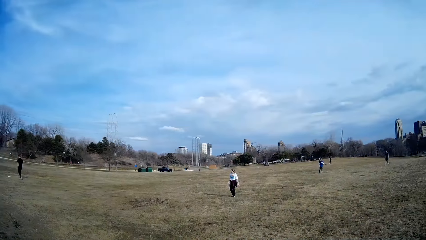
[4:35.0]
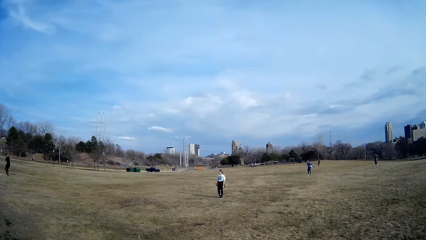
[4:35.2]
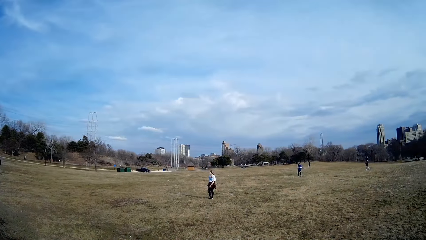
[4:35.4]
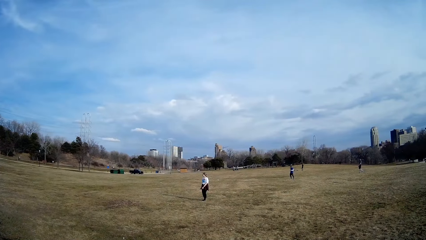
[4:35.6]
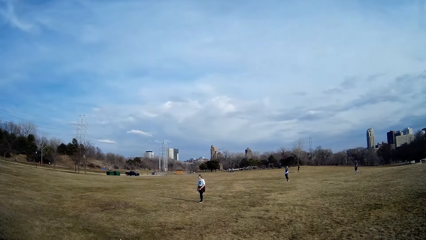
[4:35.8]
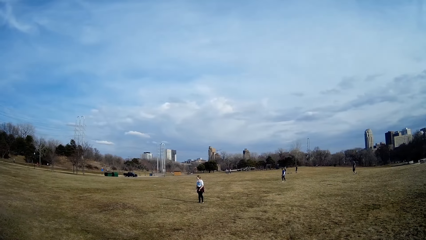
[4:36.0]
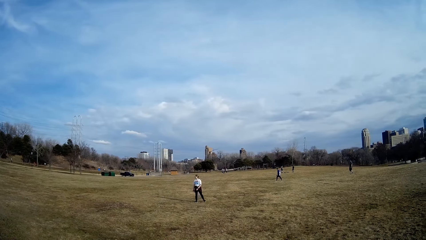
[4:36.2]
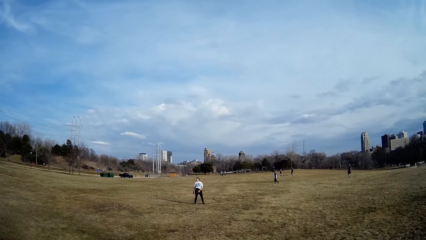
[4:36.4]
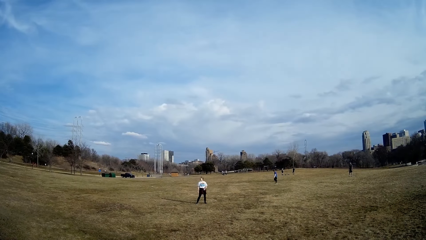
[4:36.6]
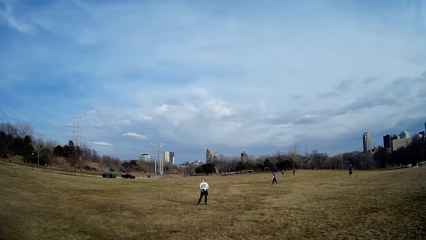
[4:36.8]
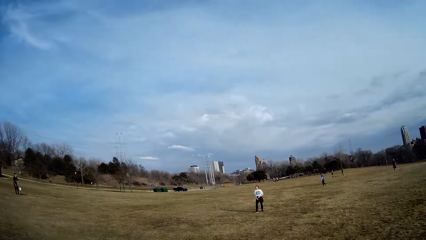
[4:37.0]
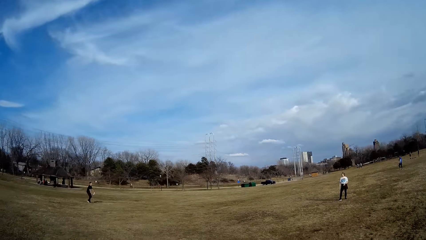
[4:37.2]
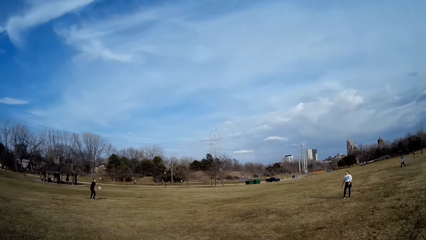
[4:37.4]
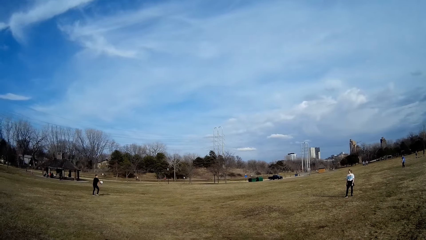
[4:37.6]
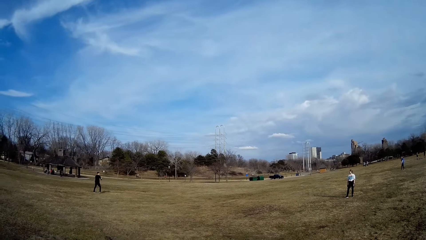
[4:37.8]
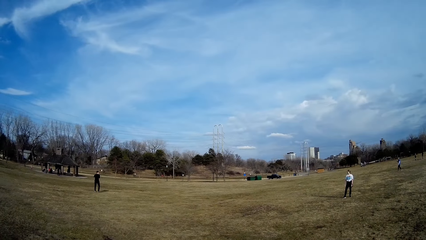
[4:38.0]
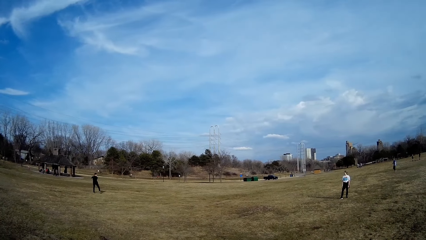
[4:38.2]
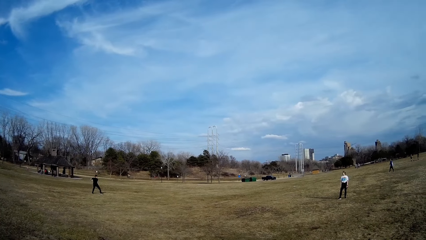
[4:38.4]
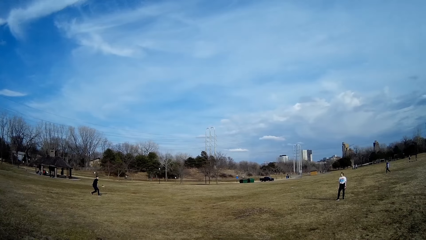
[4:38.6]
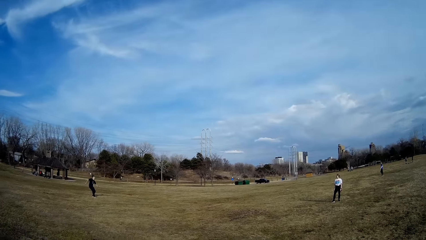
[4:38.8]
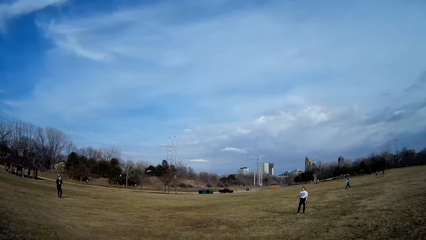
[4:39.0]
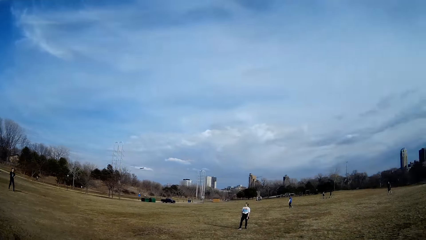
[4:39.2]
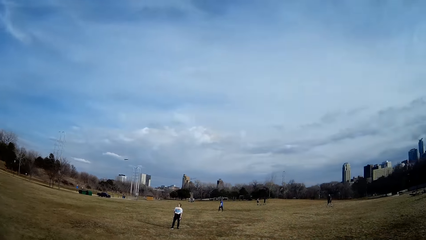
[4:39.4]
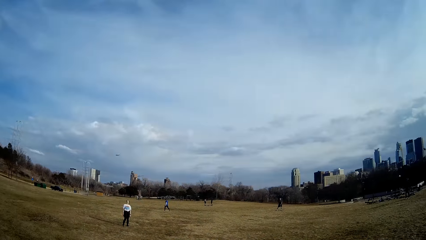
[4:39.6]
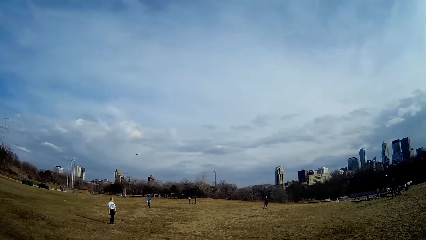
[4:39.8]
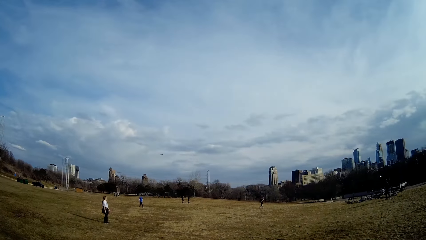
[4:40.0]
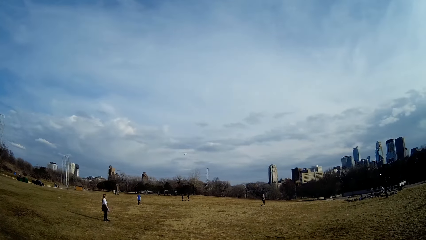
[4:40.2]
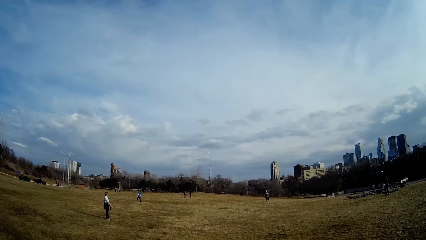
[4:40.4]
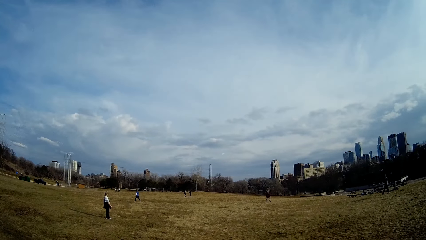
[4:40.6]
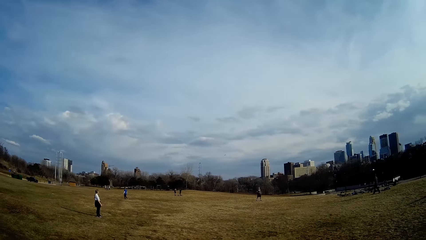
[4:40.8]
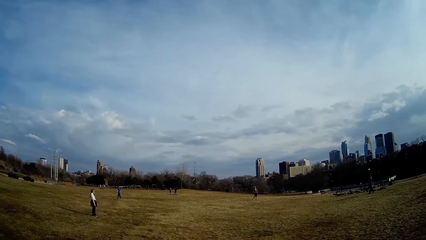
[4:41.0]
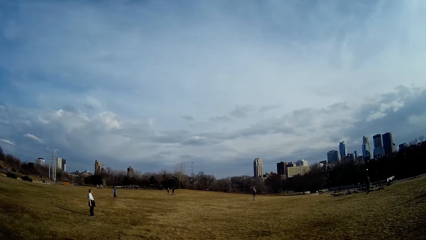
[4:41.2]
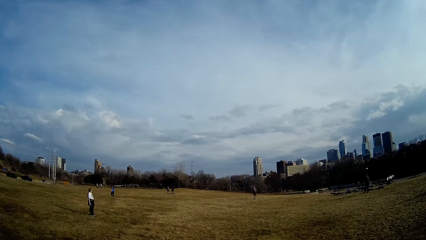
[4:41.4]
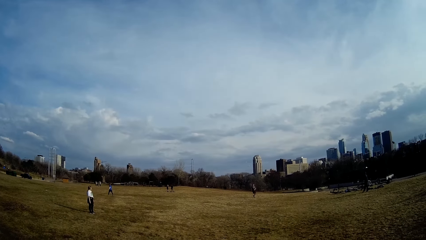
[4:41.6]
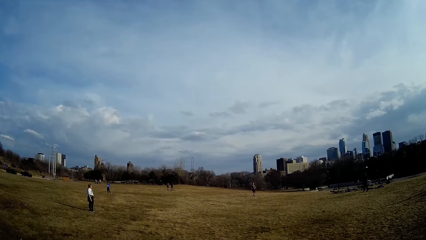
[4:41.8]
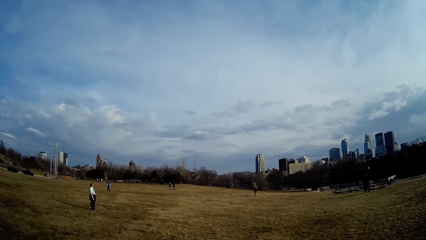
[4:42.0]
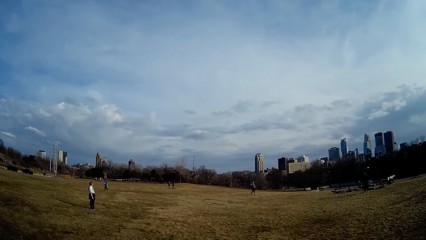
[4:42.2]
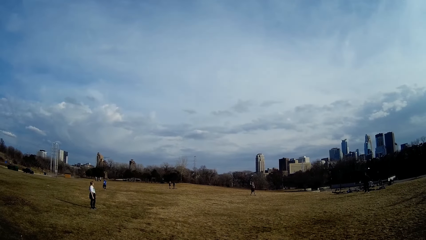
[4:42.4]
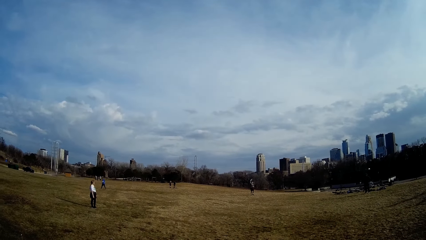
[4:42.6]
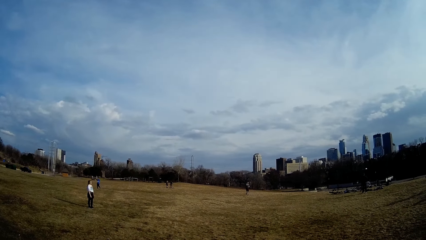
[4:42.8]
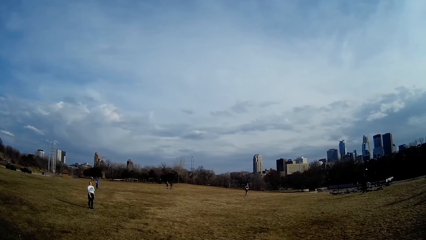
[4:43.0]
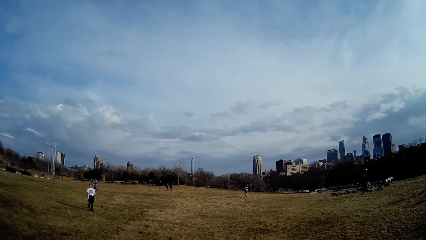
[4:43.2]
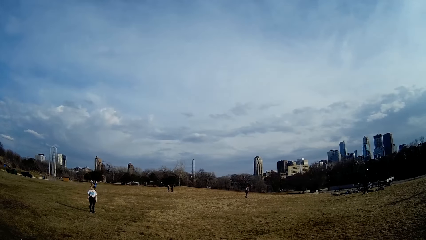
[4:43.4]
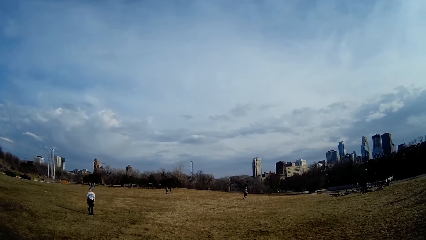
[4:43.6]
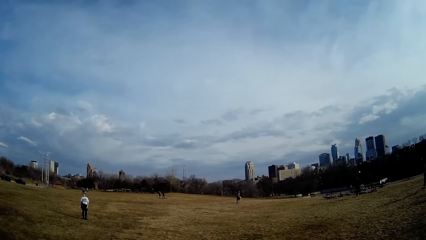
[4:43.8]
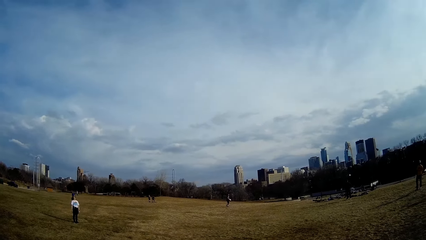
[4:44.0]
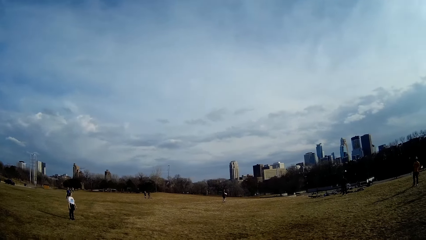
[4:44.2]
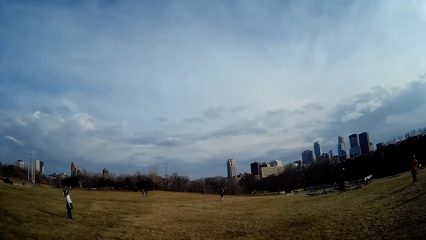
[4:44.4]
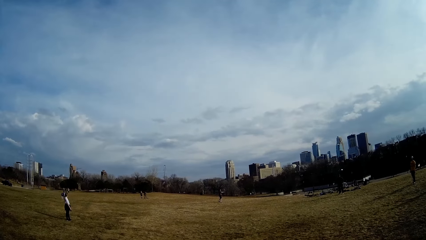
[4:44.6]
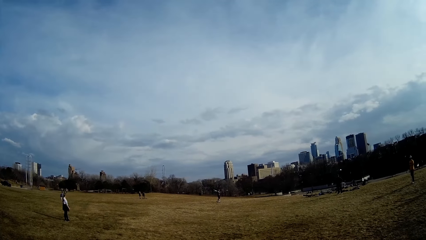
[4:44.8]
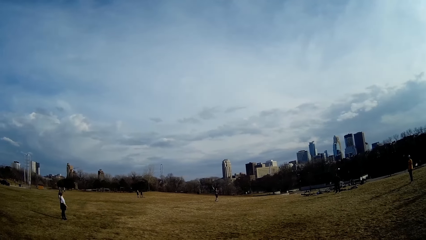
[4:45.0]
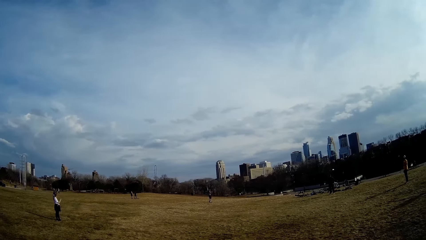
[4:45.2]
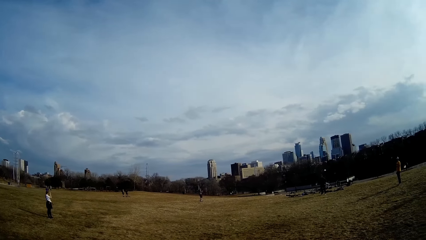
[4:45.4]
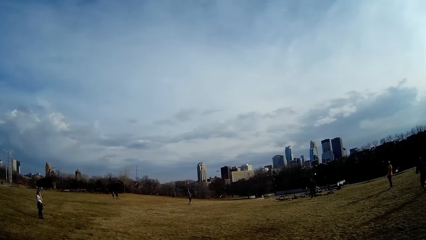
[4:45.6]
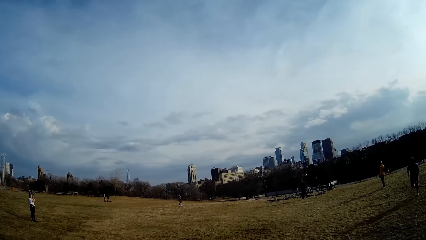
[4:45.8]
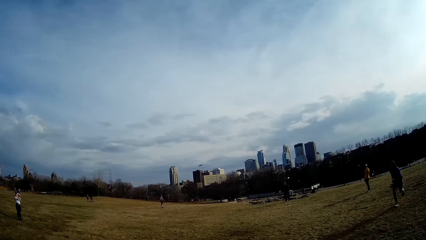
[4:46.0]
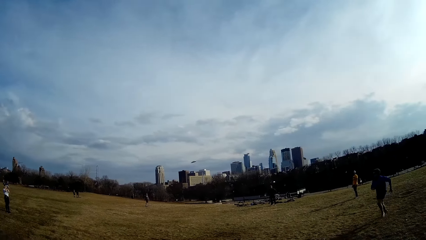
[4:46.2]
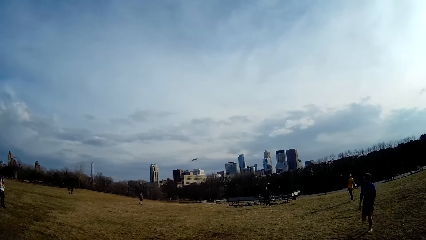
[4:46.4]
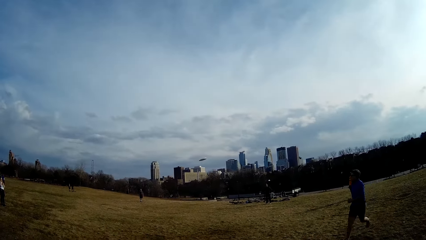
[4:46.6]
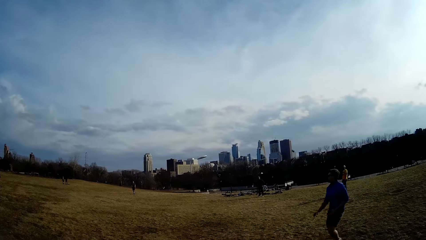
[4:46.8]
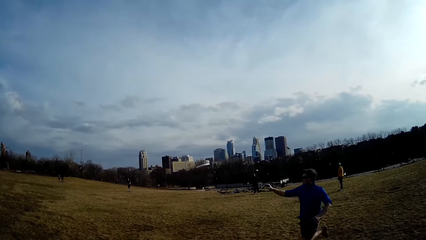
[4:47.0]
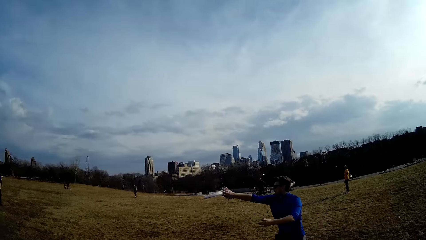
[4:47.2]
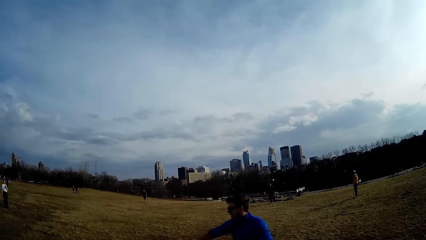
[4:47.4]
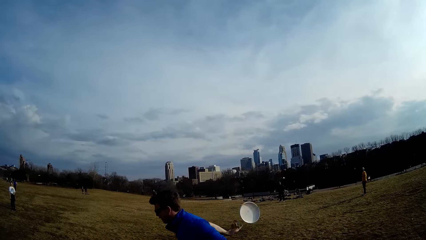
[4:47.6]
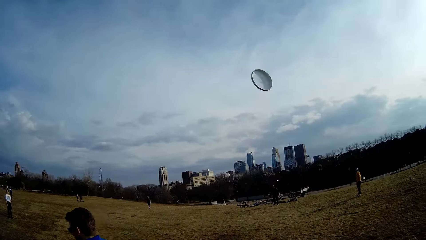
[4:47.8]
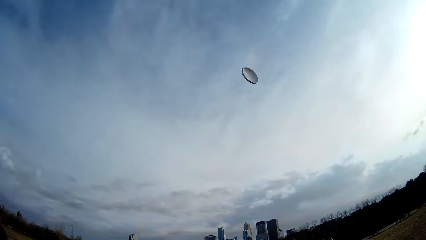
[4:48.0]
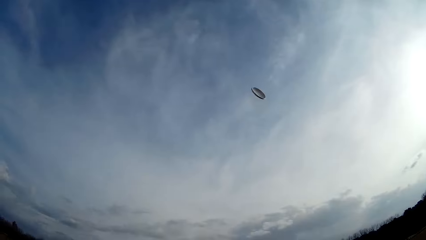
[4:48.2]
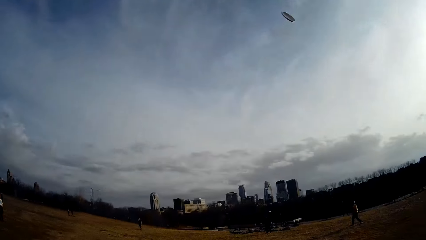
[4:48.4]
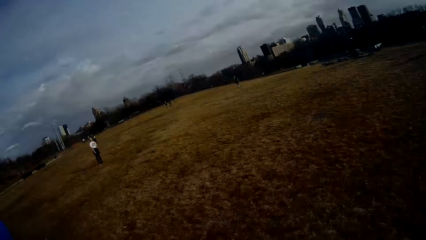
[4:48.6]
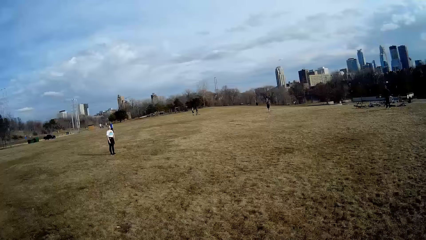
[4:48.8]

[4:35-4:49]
A man flings the ball in the air. Another man catches the ball and flings the ball in the air. A third man flings the ball in the air. The first man catches the ball and throws the ball up in the air.

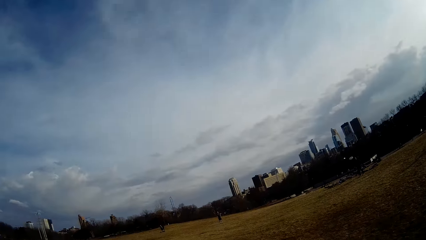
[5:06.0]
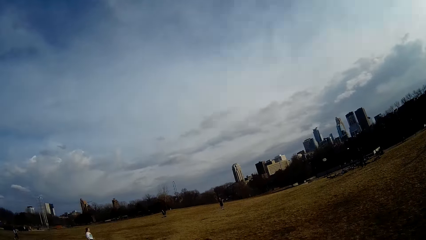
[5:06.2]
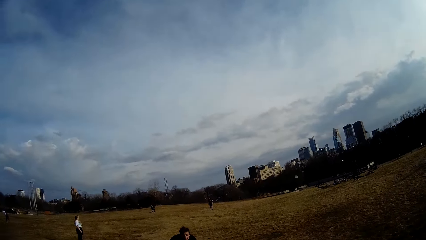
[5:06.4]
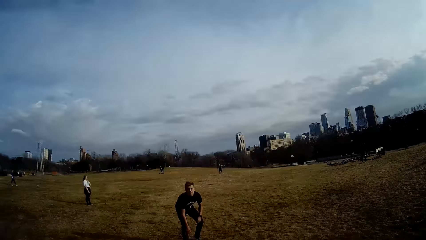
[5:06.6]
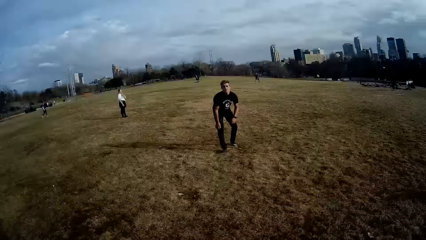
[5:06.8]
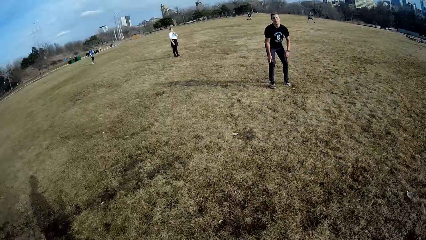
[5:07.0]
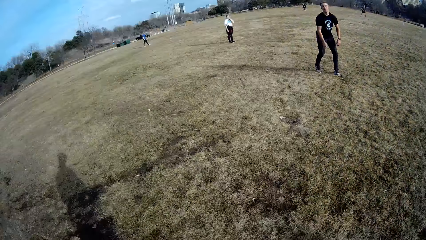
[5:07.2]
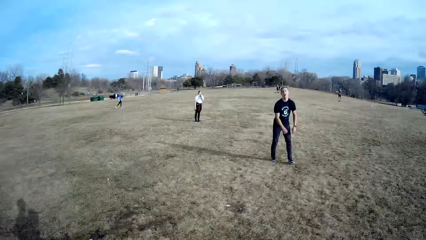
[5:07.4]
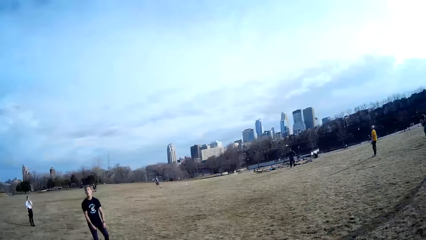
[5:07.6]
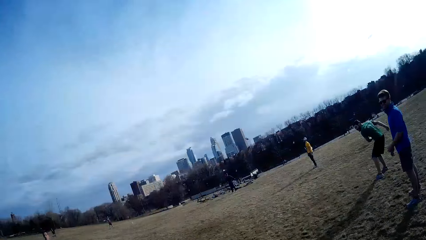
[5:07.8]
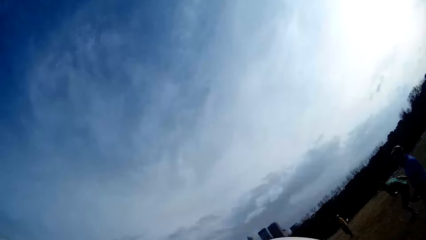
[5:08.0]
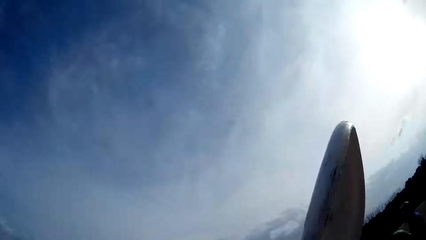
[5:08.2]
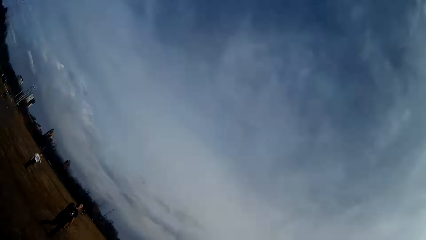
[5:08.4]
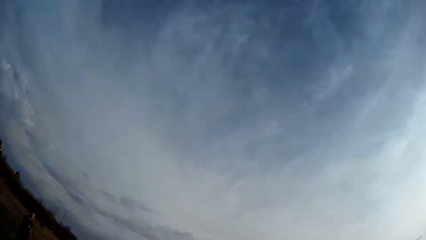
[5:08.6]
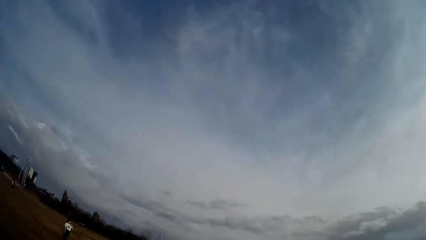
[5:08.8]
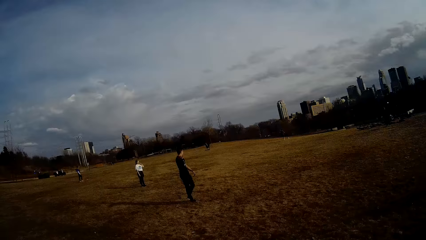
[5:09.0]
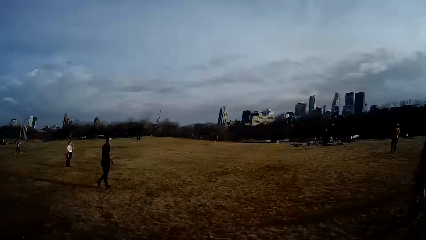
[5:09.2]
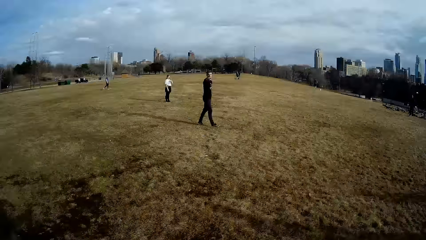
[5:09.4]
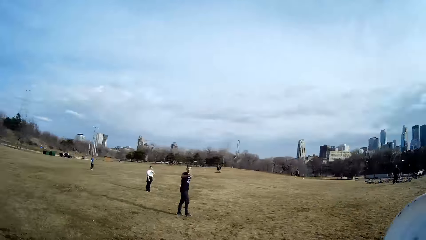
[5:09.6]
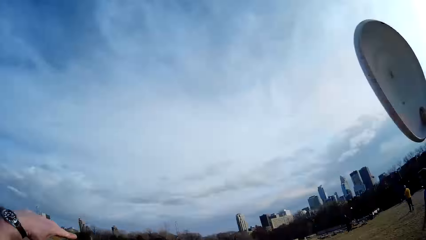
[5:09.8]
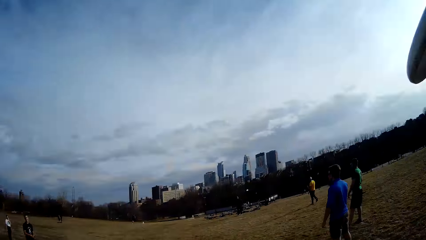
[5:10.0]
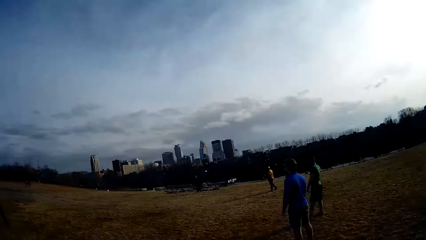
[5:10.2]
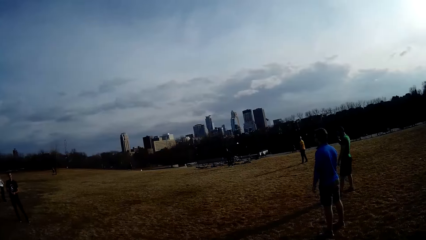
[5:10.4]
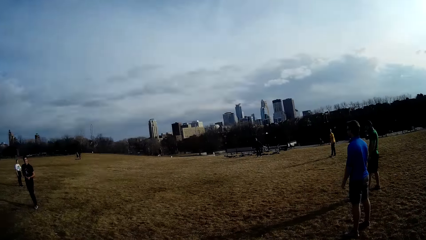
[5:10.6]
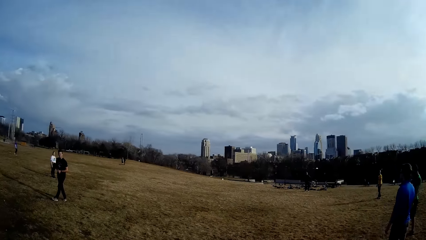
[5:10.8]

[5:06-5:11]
The camera wearer catches a ball.
